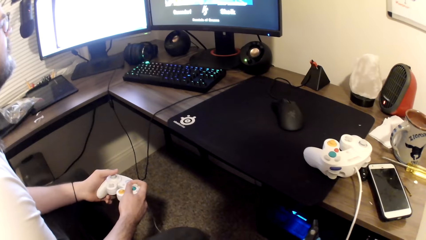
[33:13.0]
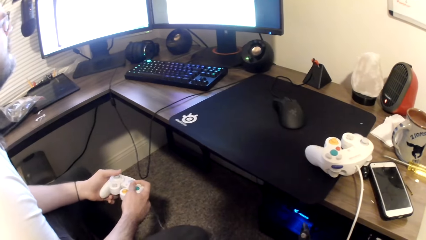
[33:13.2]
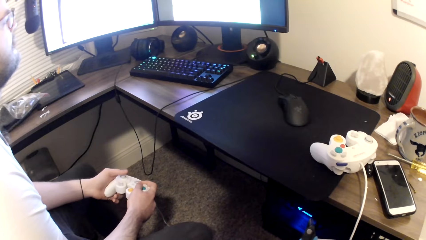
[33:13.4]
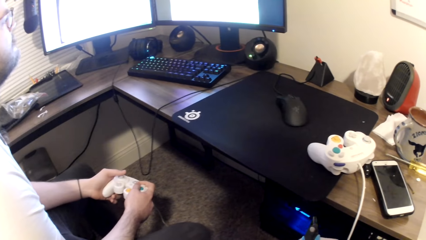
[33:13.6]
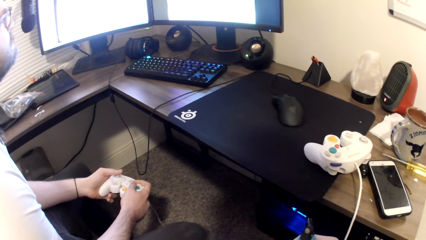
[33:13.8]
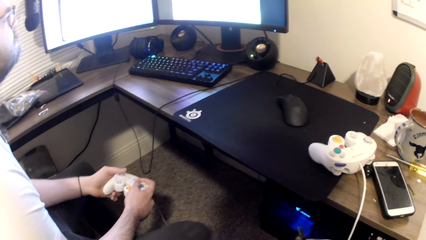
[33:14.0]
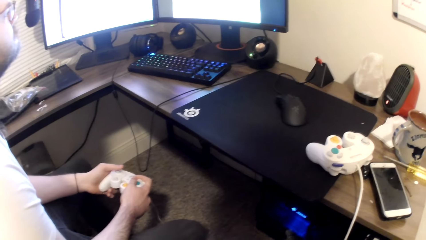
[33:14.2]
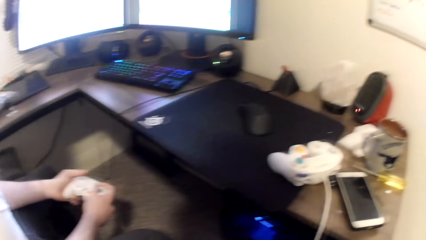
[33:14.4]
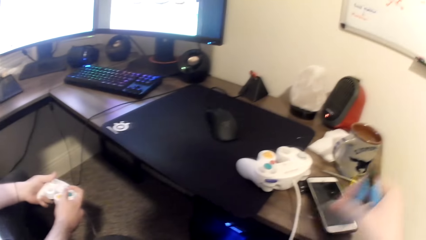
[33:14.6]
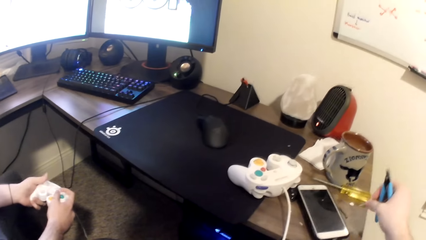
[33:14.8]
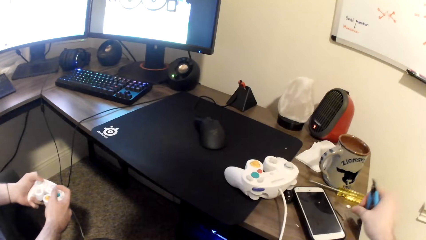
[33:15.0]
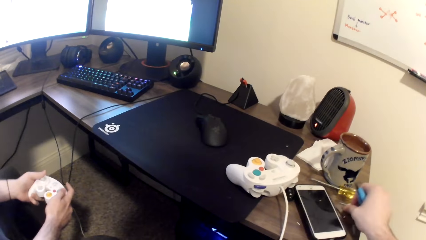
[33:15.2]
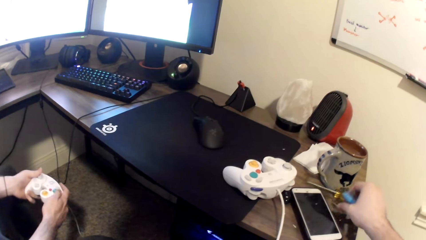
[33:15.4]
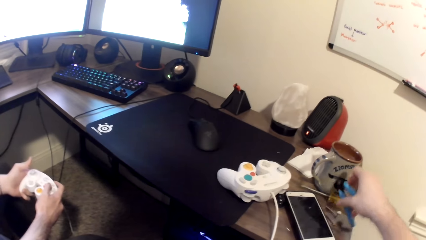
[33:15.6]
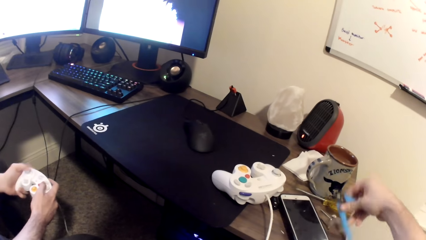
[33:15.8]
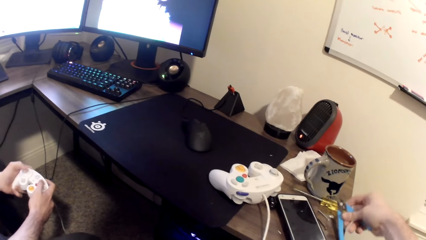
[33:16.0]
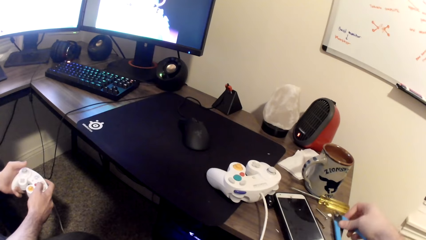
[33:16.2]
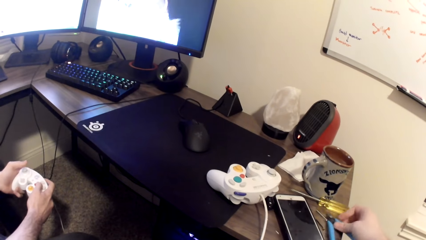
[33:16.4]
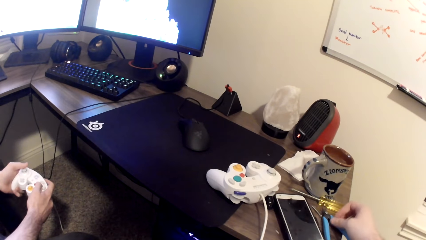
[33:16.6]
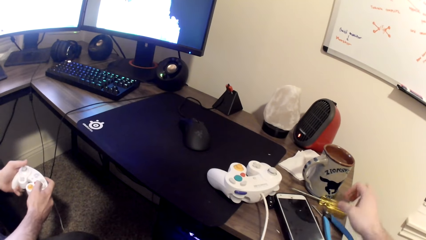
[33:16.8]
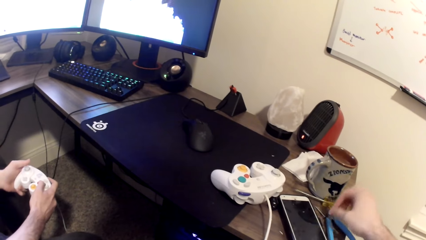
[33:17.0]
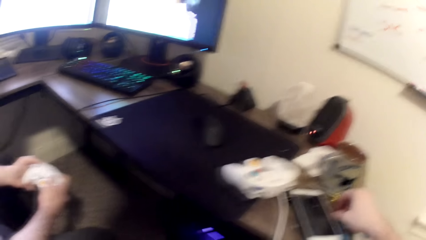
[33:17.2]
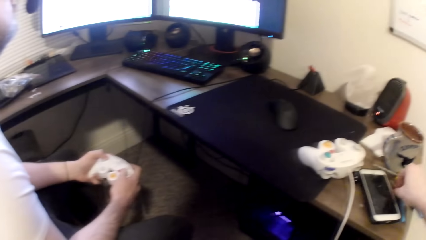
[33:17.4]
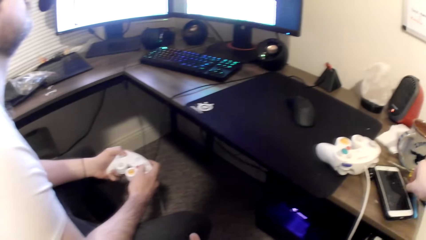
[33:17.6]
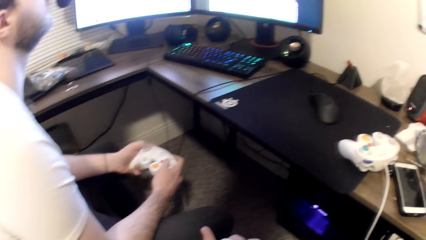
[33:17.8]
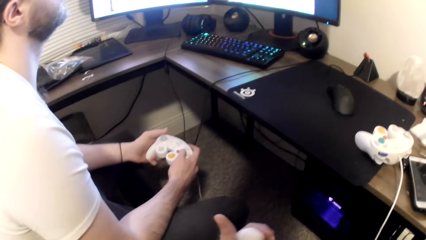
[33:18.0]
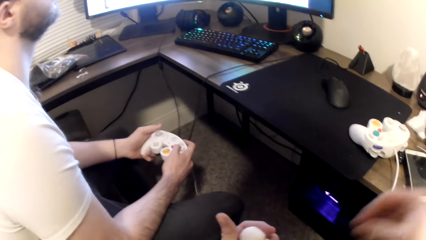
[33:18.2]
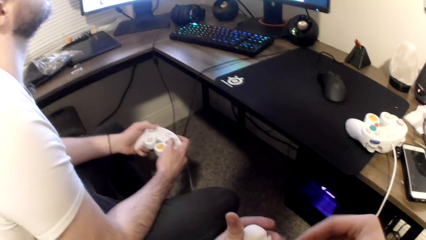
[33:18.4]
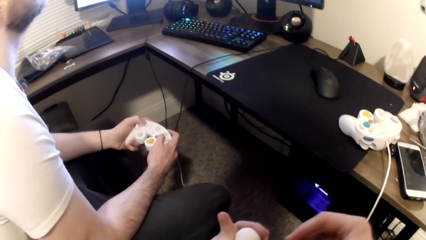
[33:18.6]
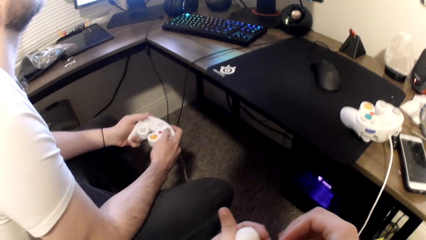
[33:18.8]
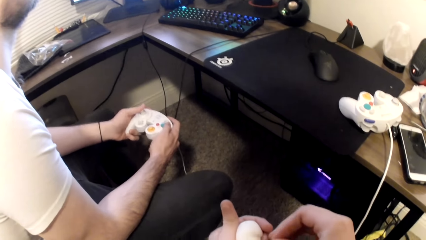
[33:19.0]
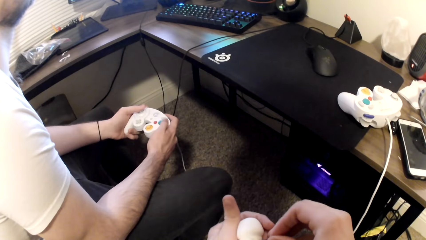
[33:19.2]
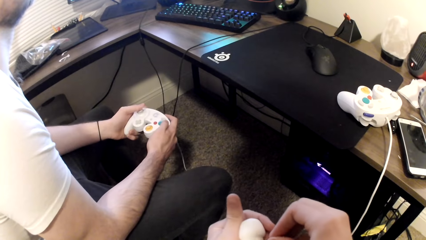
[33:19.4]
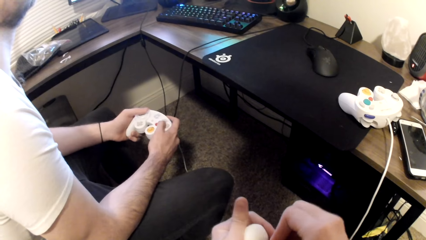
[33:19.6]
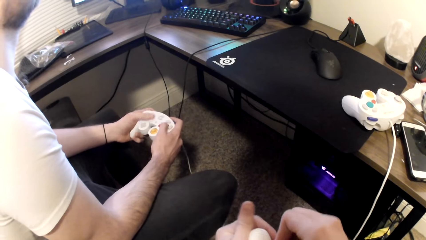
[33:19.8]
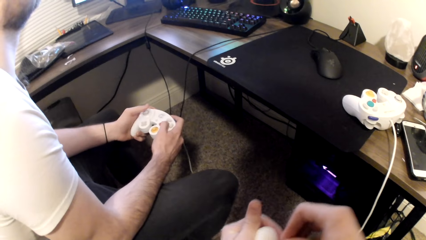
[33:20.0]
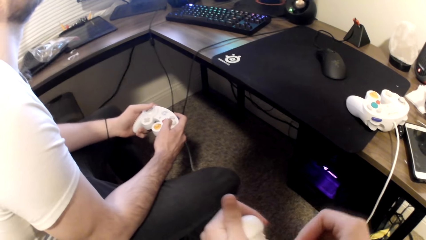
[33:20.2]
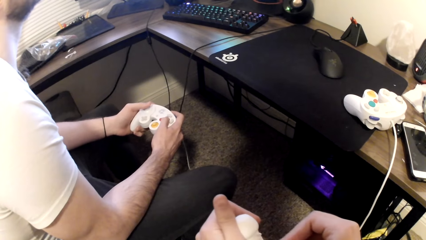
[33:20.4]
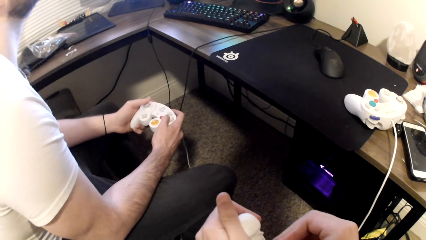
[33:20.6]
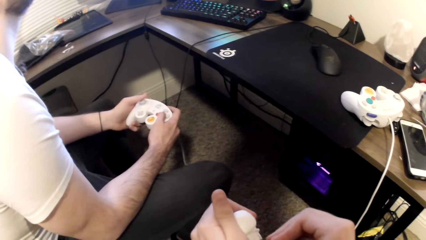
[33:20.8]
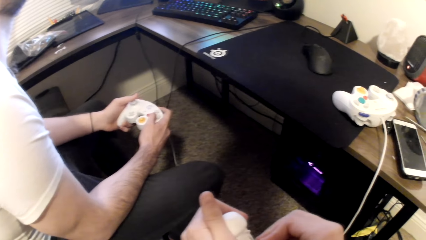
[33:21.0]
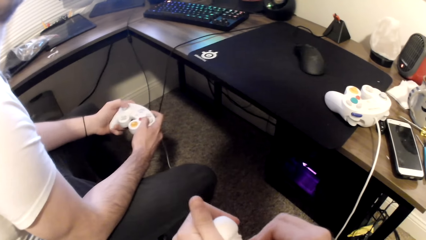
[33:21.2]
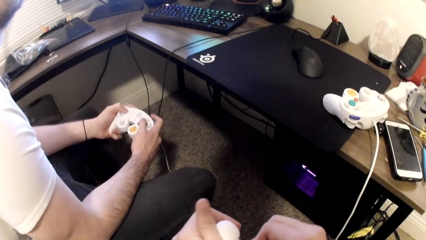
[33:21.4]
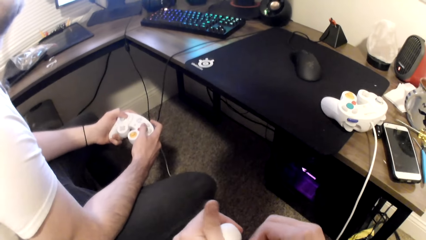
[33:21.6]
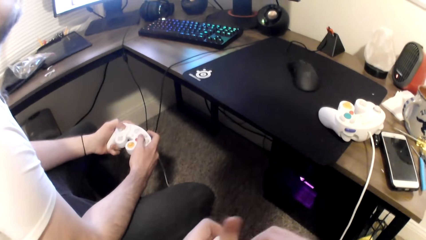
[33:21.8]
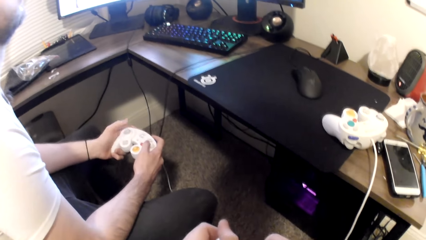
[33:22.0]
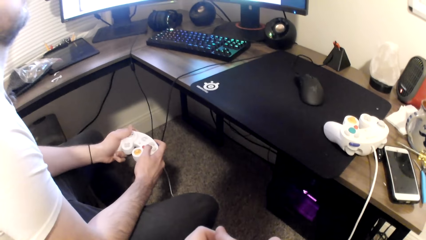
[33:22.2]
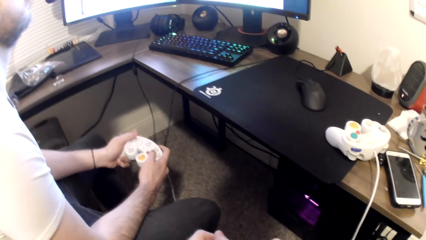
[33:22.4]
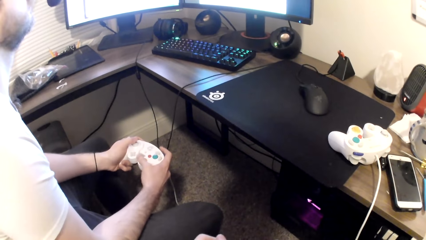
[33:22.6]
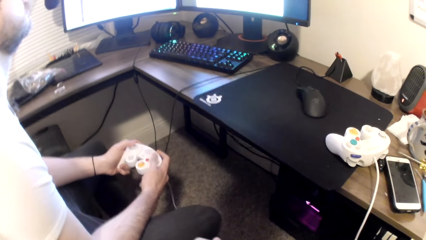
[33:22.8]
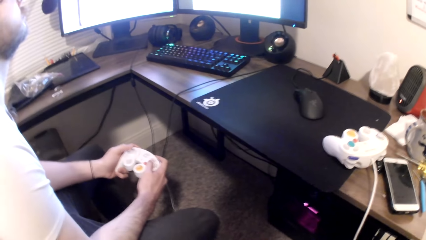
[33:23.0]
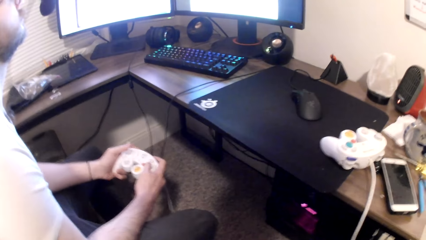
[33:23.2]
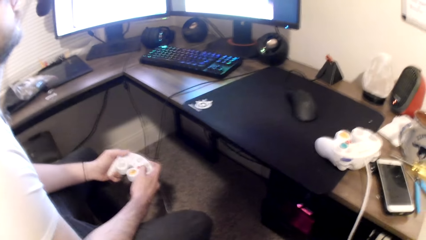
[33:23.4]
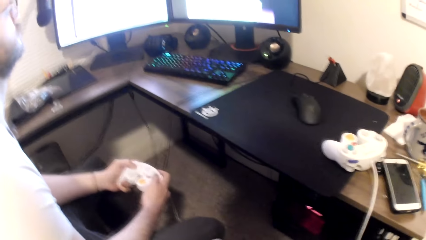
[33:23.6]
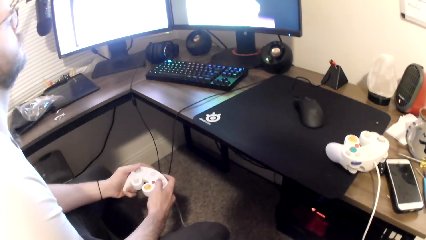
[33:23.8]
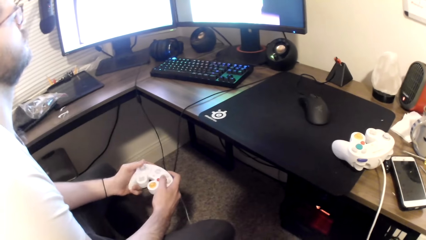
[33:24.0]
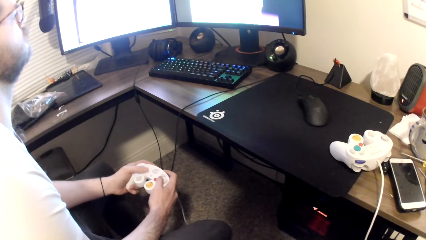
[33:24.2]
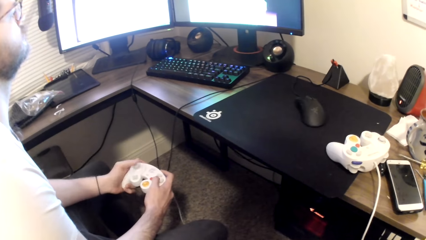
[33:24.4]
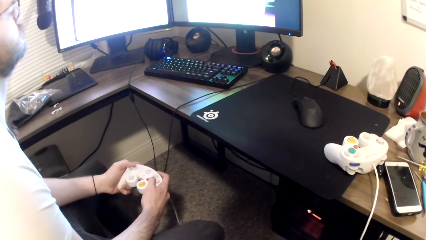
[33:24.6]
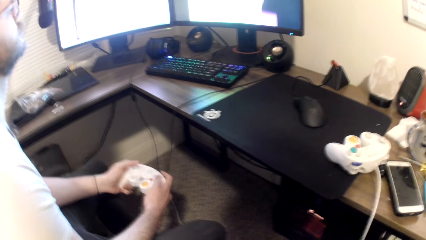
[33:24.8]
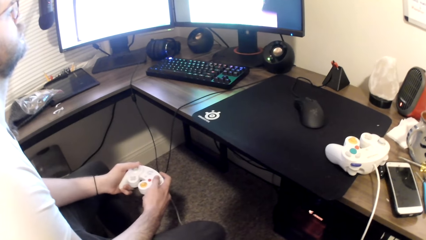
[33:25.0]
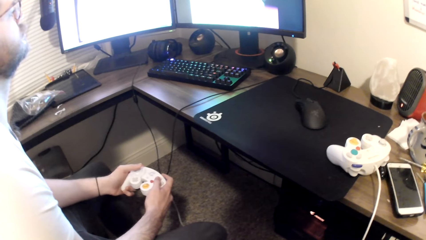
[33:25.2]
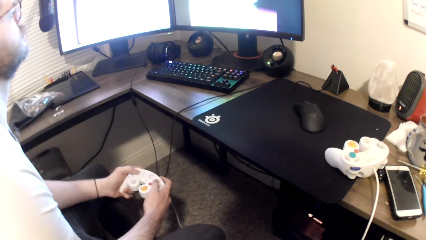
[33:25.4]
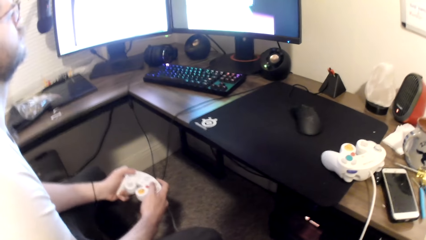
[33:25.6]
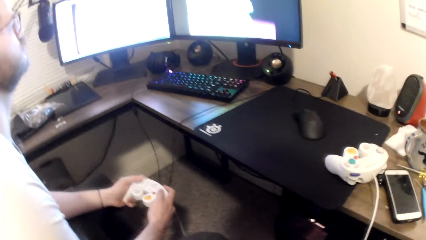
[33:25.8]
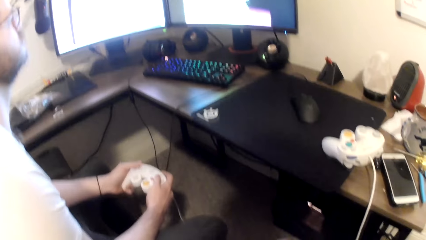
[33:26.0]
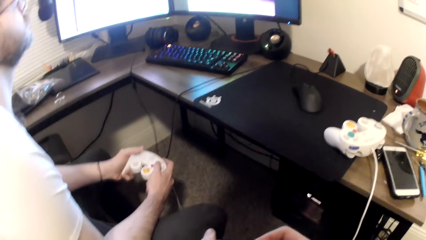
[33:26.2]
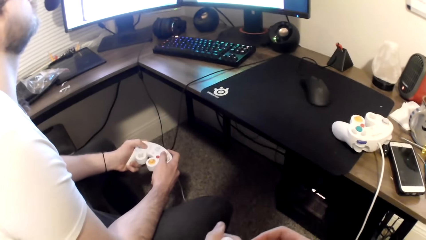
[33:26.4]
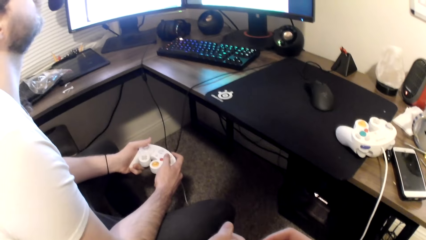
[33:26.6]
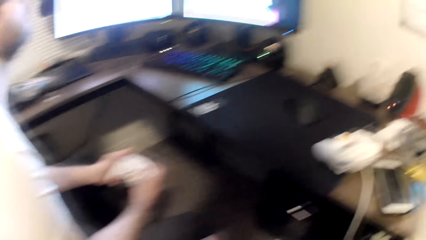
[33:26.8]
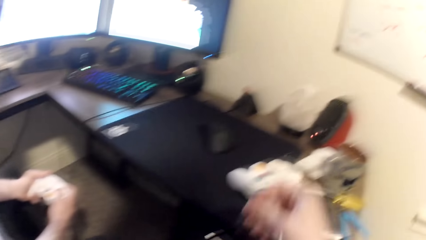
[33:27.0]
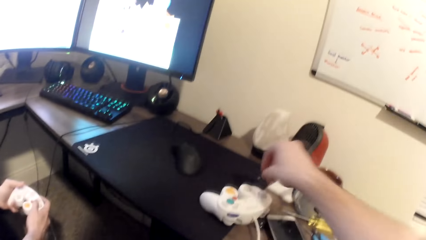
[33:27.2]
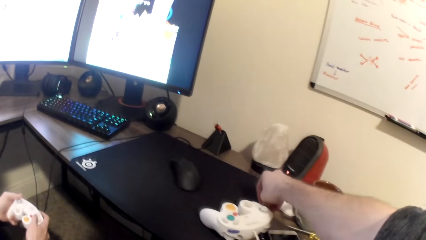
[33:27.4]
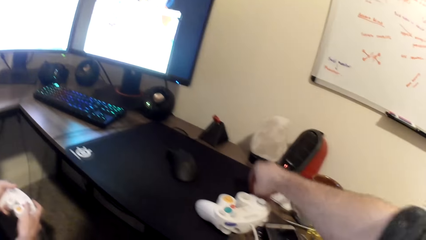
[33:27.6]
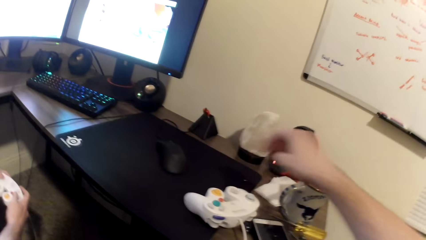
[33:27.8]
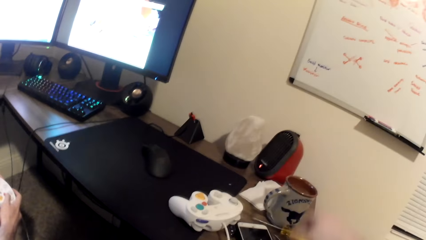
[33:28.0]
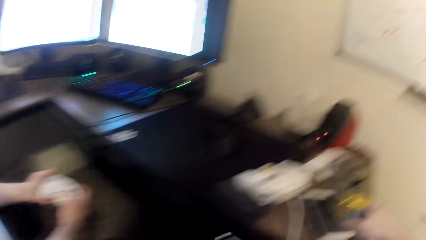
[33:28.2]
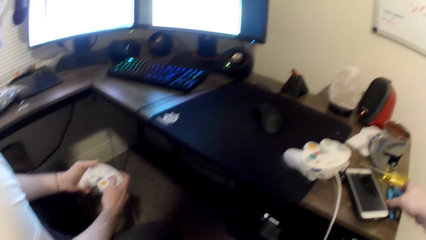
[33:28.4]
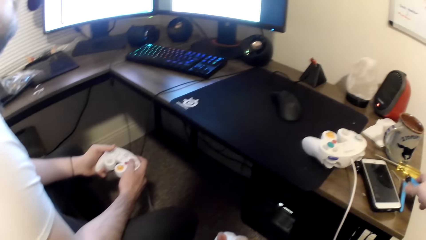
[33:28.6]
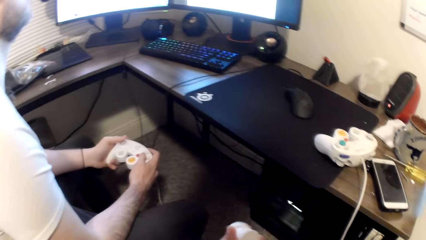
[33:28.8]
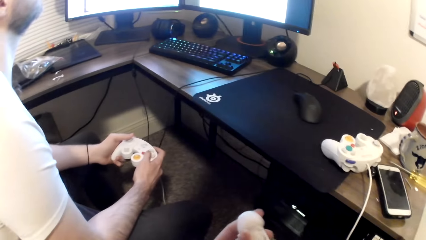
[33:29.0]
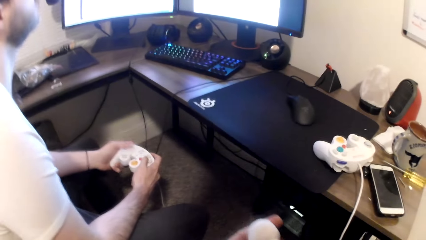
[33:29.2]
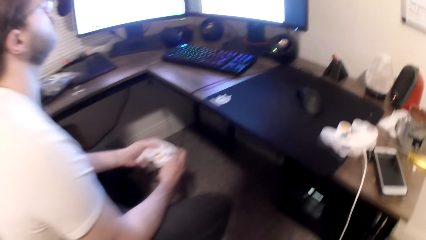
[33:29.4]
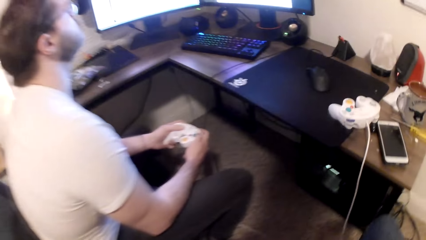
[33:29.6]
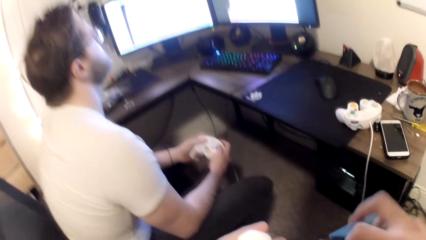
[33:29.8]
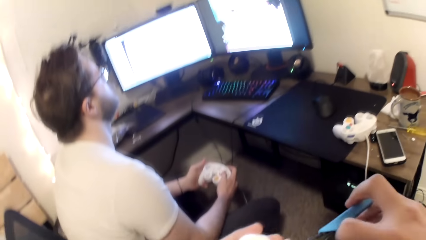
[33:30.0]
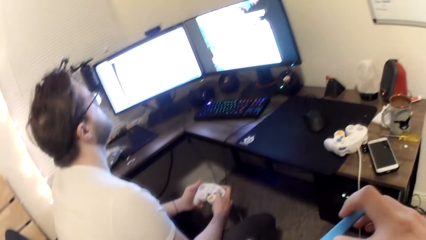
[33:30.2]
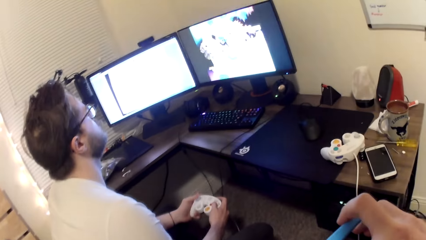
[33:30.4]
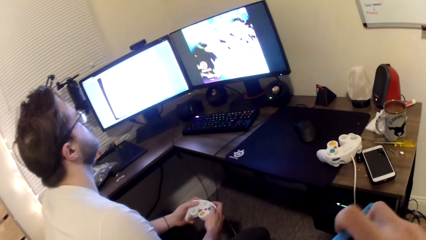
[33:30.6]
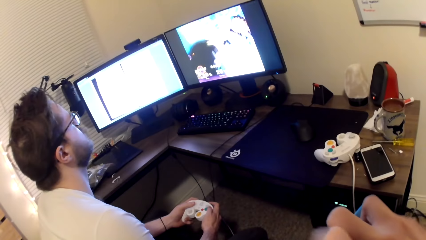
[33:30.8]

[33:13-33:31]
The camera wearer drops another metal or screw onto the table with his right hand. He drops the pliers onto the table with his right hand. He picks up the first metal from the table with his right hand. He punctures the Styrofoam with the metal. He puts the screw on something. A man plays a game on the computer. The camera wearer drops the metal onto the table. He picks up the pliers from the table with his right hand.
